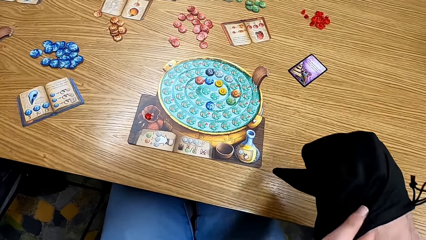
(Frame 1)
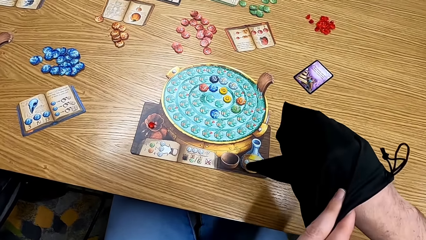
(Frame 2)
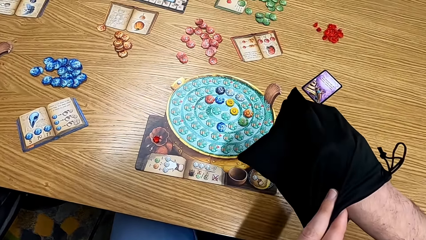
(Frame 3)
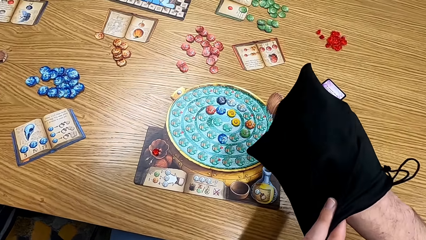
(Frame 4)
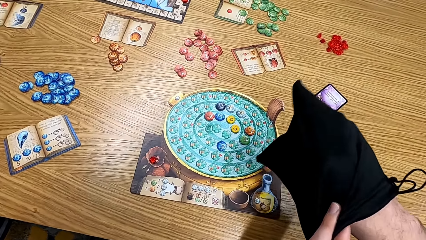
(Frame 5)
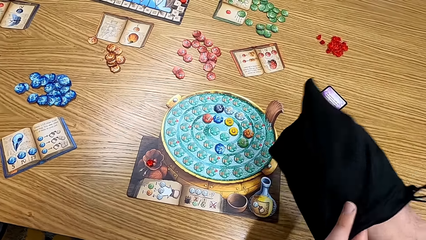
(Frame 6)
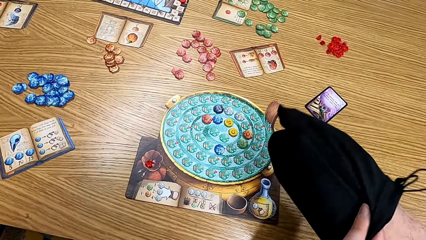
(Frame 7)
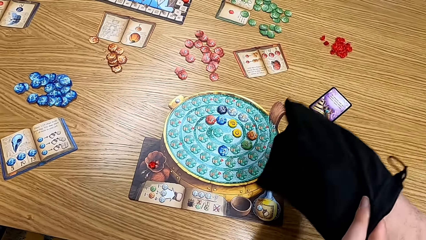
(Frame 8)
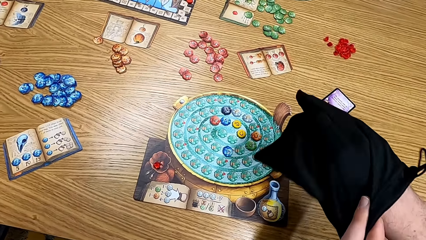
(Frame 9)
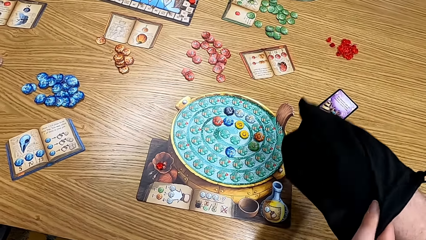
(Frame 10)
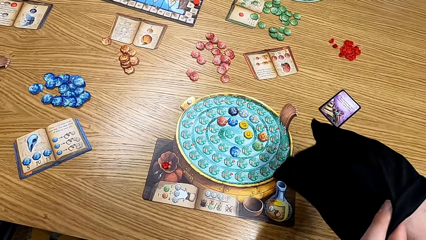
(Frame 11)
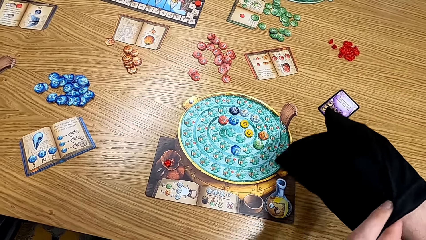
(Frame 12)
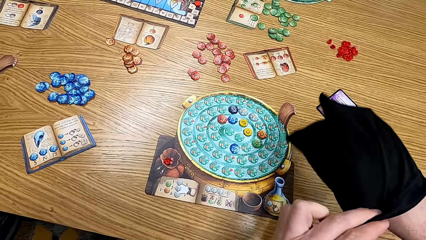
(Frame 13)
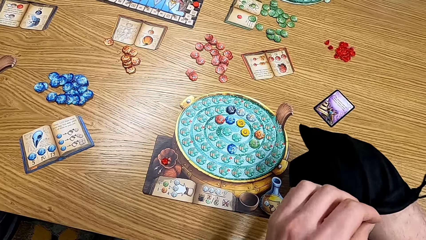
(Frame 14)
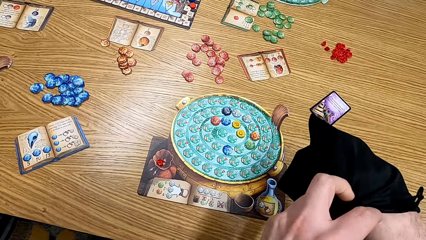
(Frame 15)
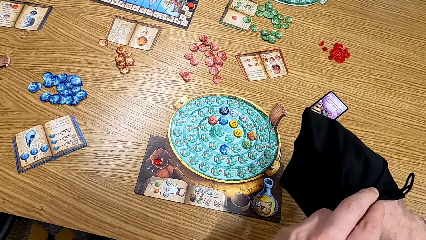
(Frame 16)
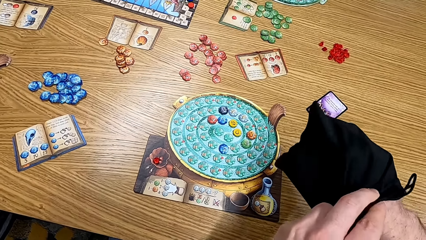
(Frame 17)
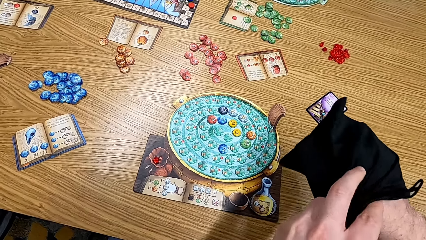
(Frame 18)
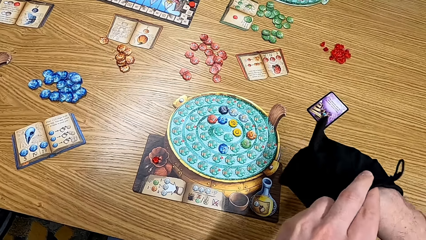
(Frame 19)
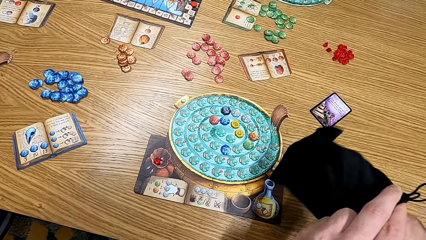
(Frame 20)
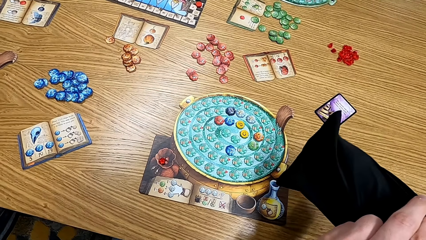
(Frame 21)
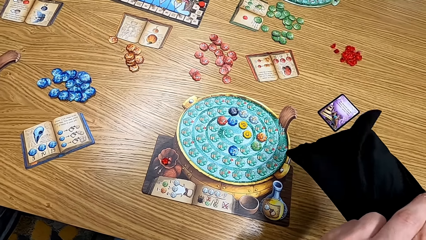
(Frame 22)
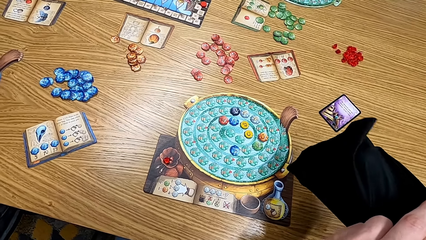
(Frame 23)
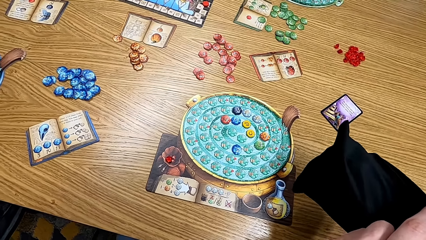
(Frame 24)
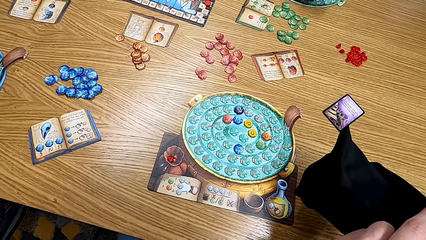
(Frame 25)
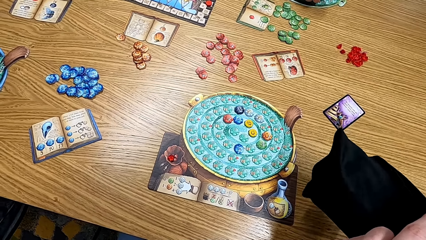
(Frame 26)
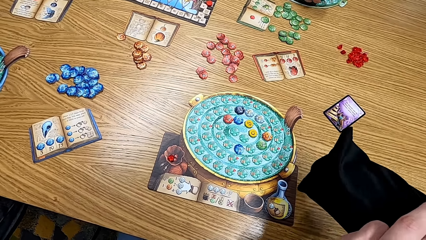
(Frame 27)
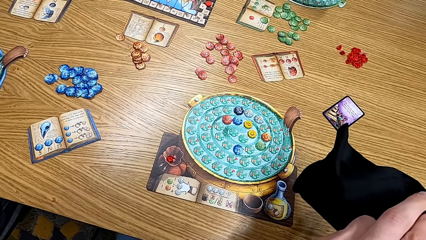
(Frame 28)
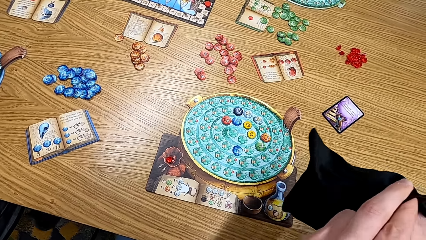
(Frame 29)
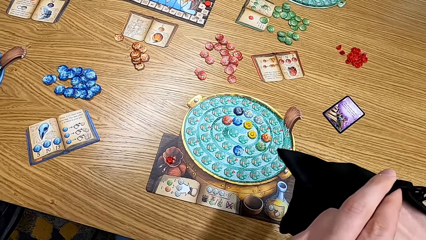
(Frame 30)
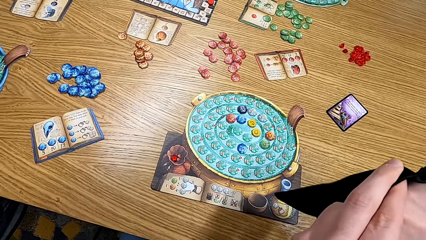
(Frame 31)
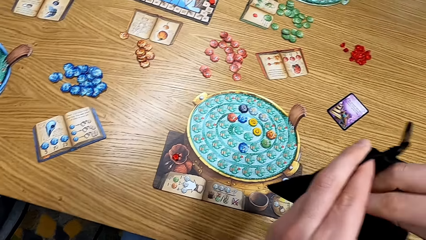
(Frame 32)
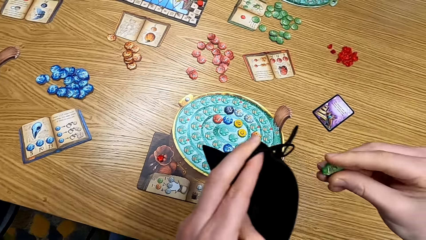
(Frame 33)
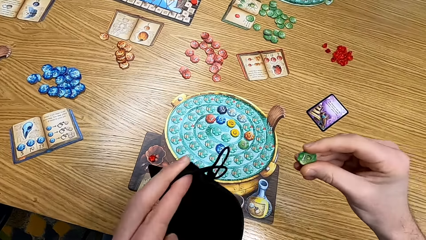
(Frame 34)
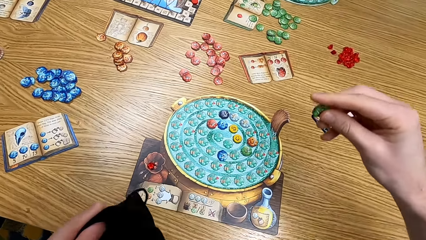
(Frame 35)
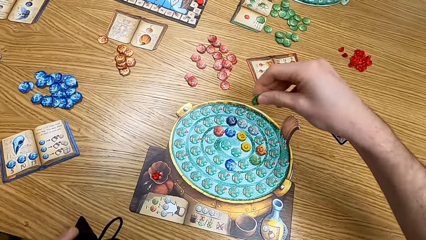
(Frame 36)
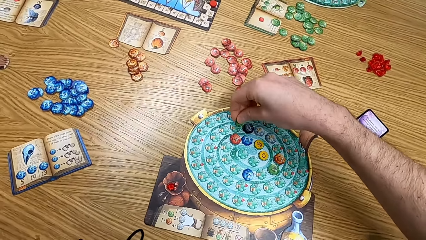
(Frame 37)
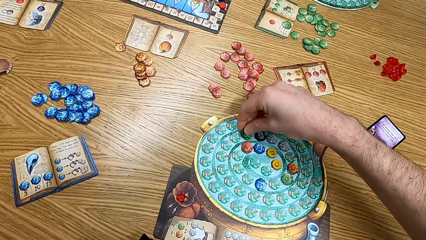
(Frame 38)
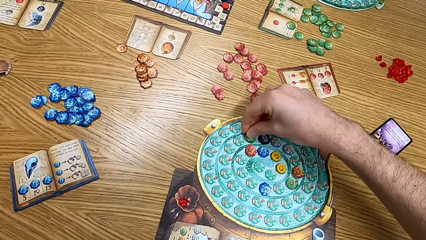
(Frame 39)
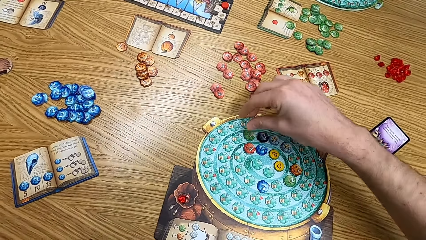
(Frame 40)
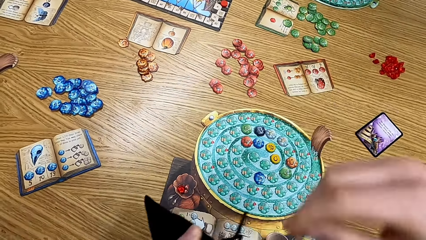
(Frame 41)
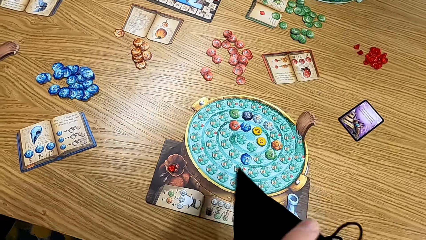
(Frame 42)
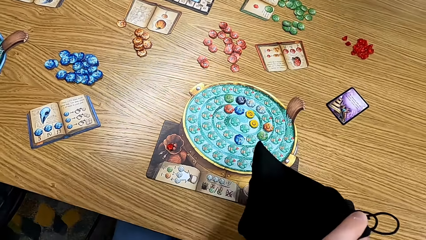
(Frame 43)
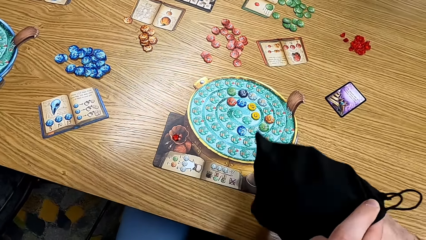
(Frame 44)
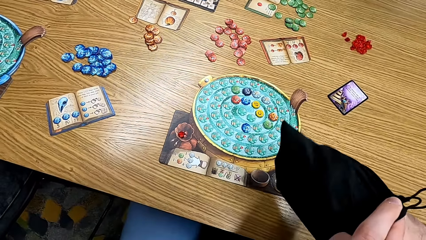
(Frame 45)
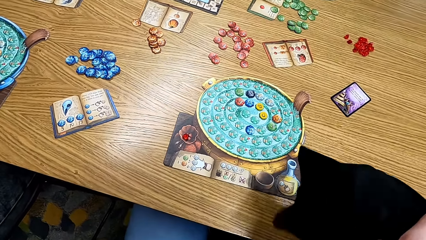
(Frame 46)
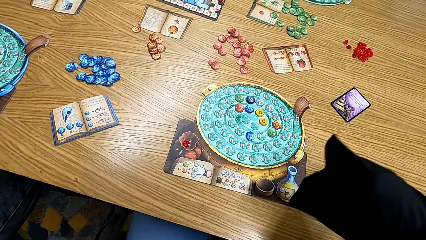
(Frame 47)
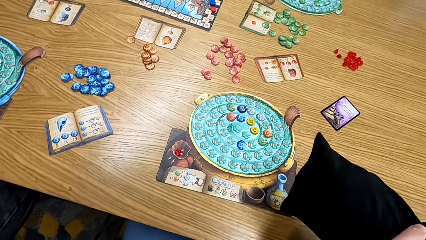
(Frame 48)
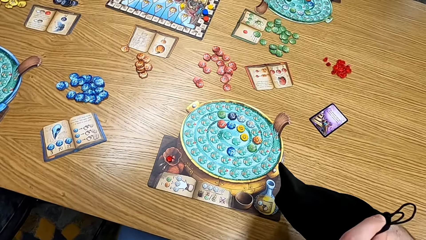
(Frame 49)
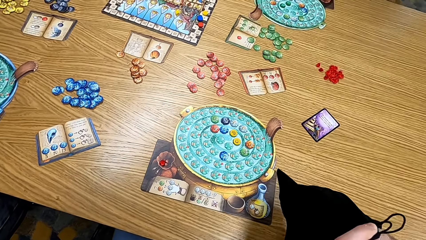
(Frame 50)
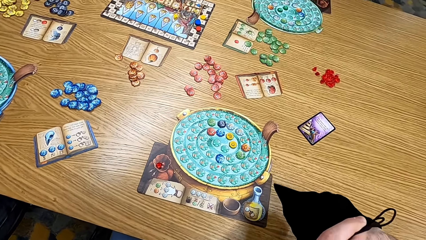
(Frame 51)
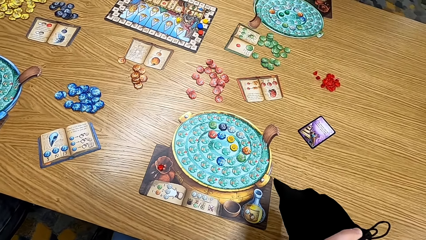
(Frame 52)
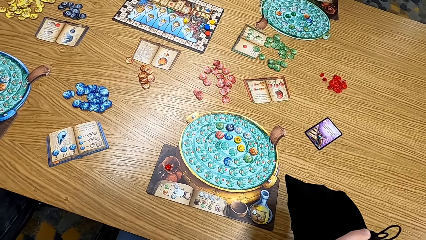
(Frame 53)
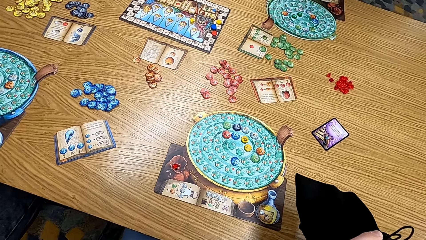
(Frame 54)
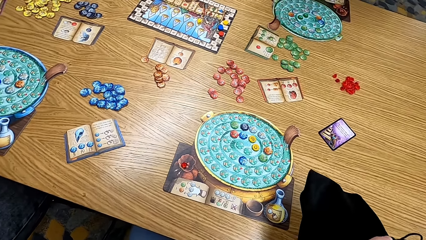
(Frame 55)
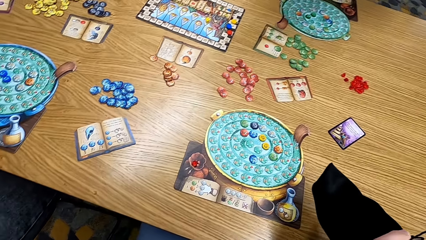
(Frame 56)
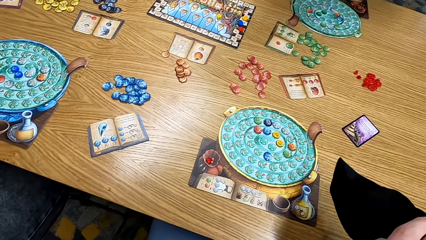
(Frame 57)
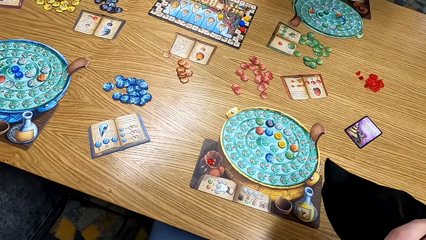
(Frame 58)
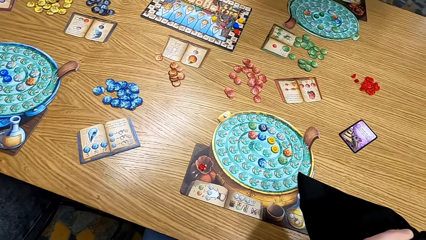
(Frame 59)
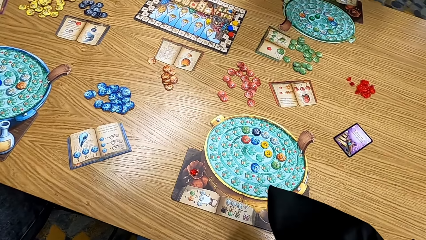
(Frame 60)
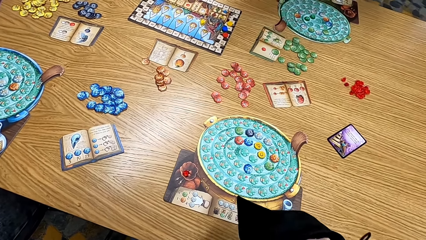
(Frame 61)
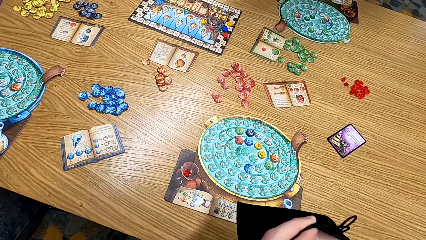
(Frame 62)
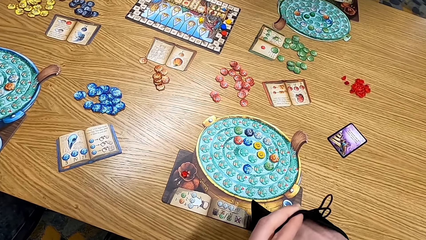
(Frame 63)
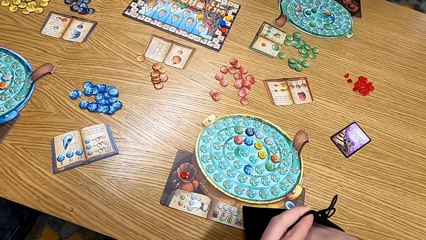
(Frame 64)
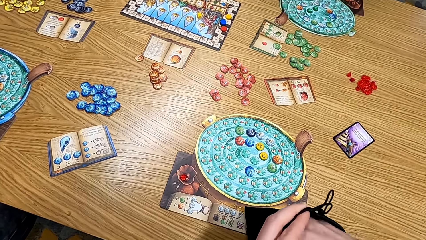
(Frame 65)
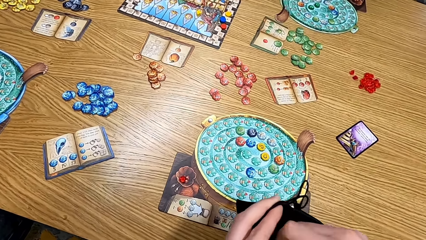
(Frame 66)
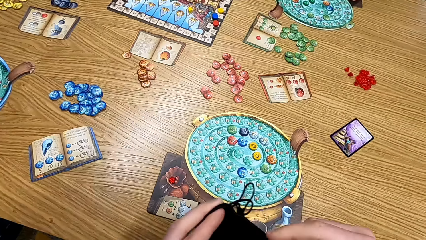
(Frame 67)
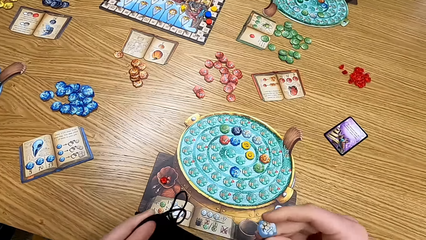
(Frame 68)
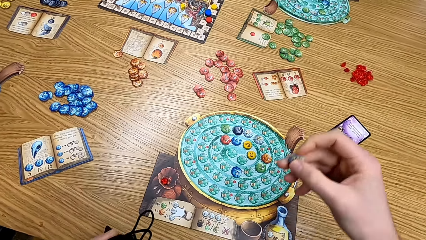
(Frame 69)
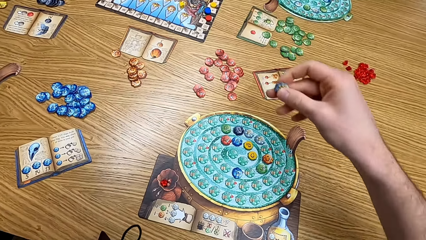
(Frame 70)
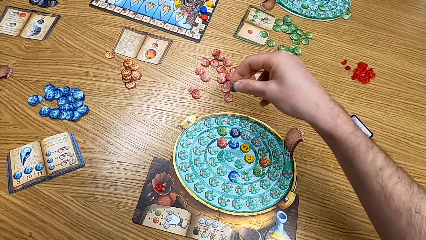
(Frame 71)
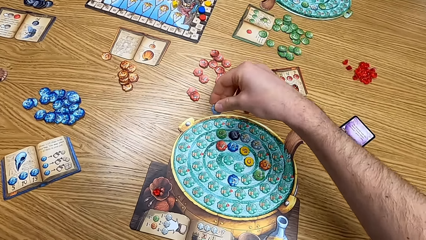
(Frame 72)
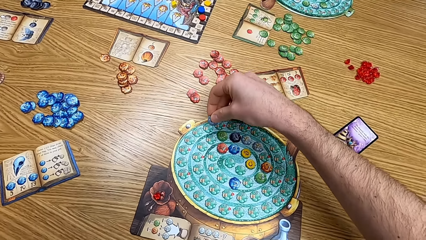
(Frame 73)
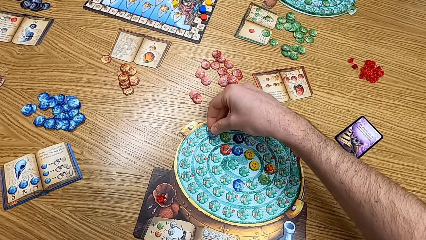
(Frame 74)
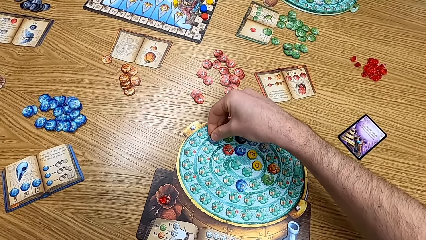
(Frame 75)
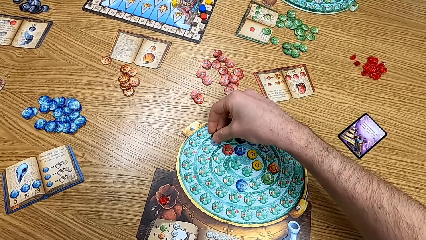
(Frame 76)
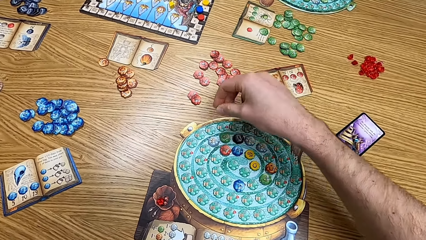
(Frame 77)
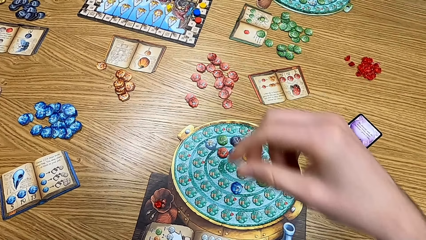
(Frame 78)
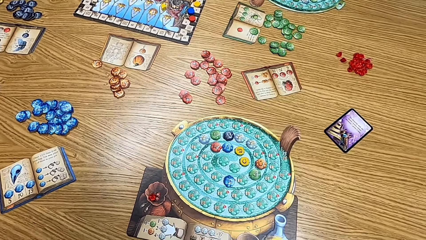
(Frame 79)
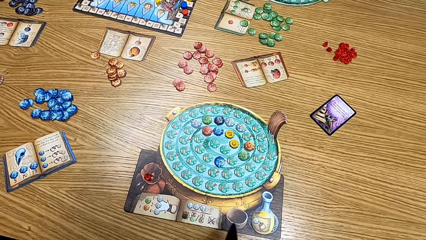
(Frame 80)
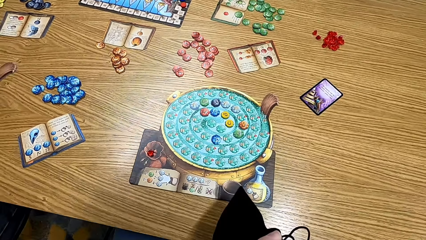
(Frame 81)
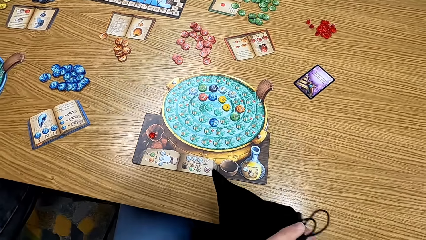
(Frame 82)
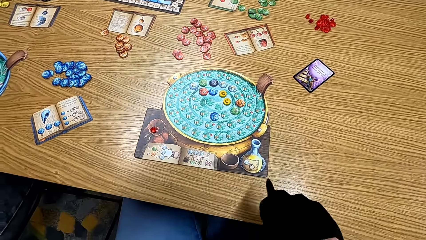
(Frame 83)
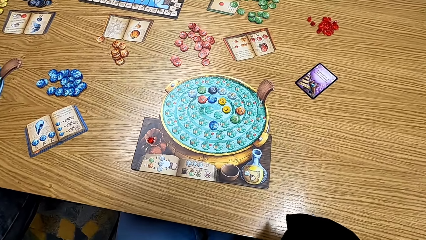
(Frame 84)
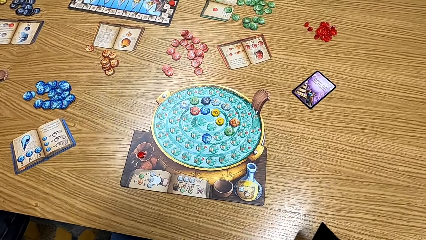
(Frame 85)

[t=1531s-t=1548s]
The camera wearer picks a chip from the bag. They pick the cards from the bag. They put the card on the table. They pick a chip from the bag. They put the card on the table.
